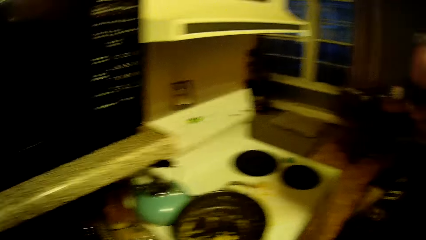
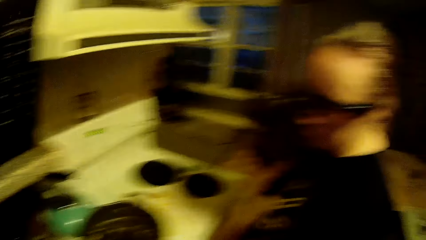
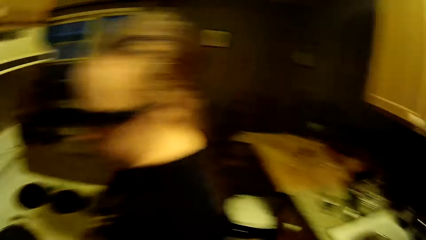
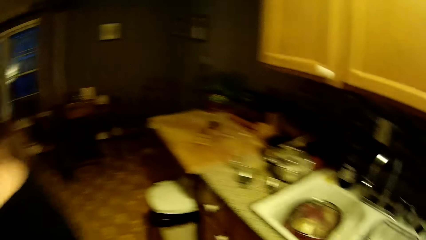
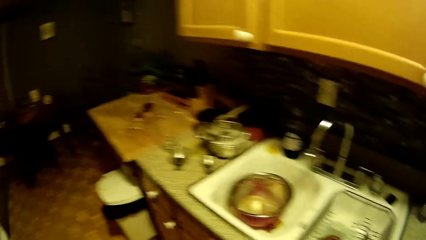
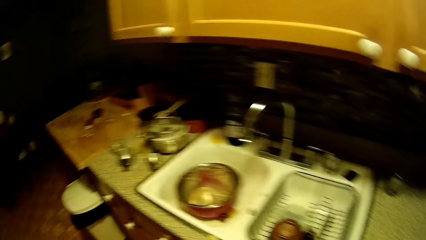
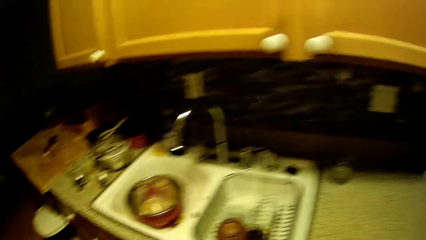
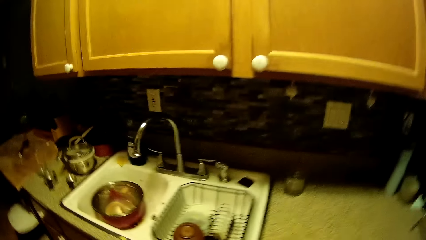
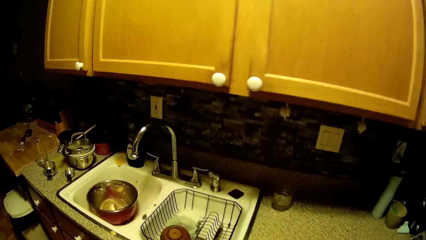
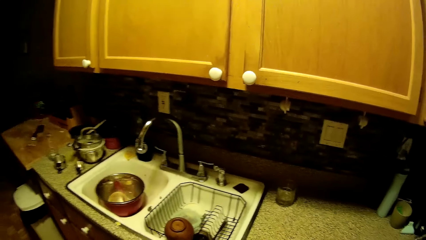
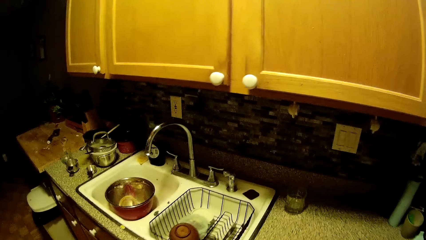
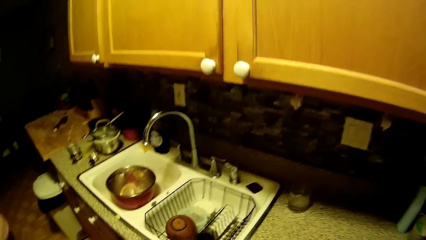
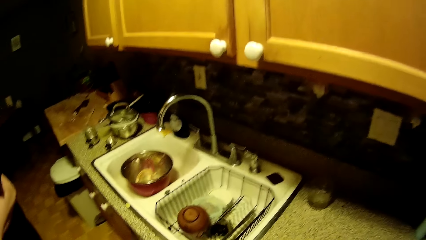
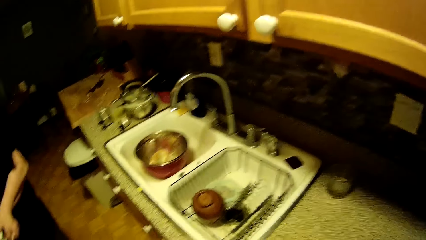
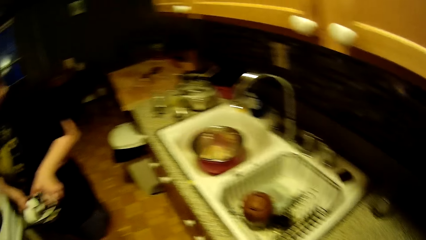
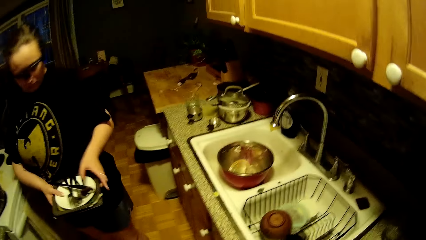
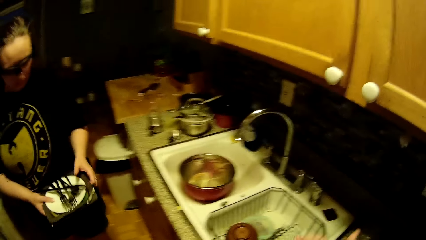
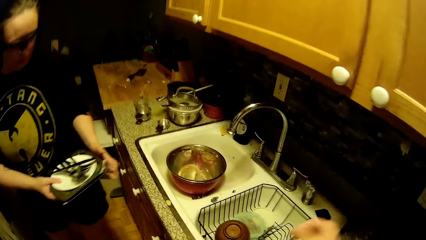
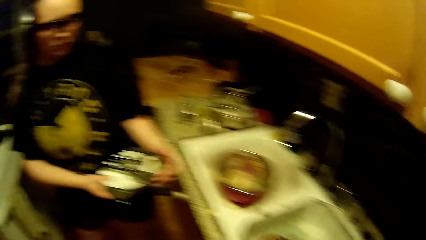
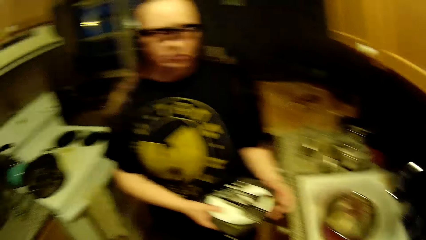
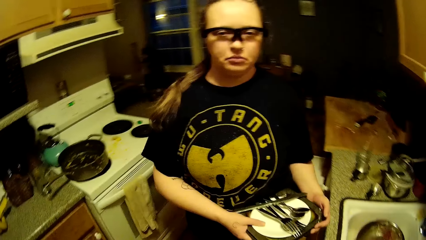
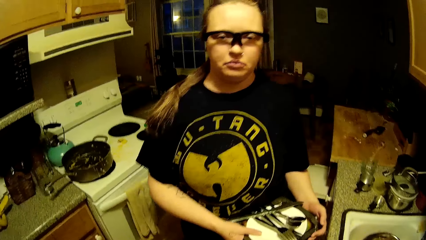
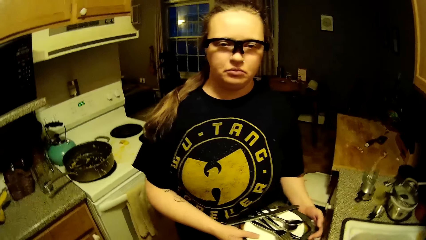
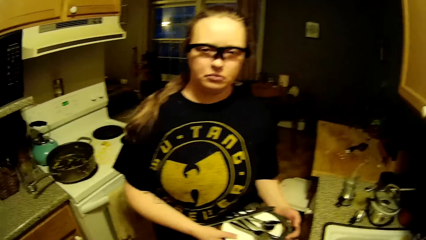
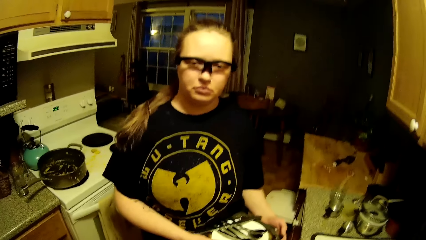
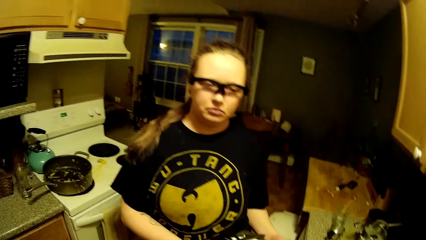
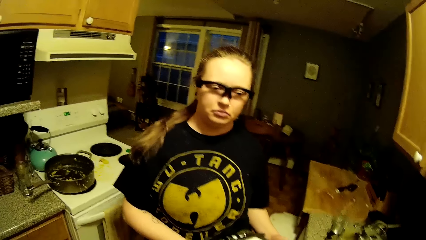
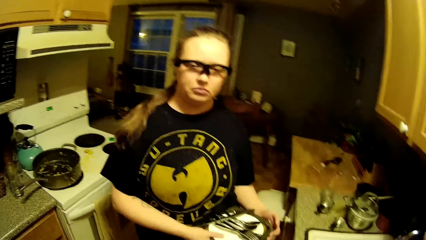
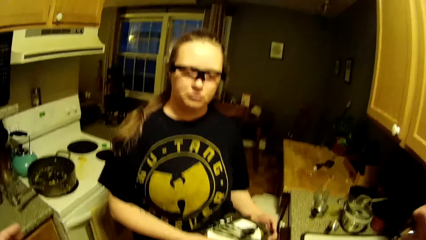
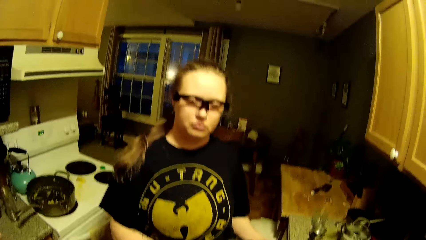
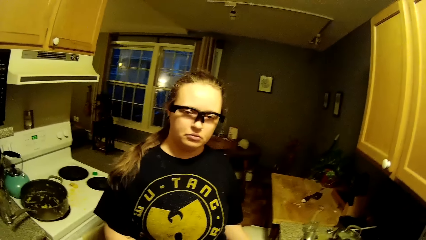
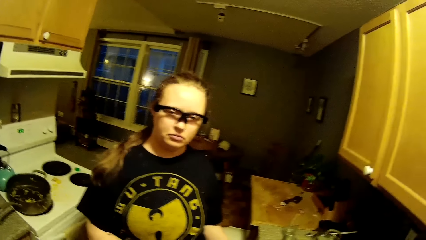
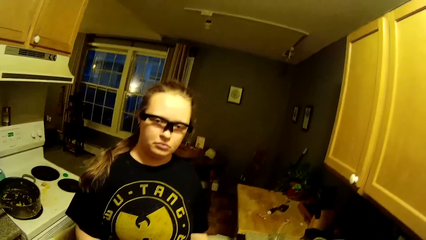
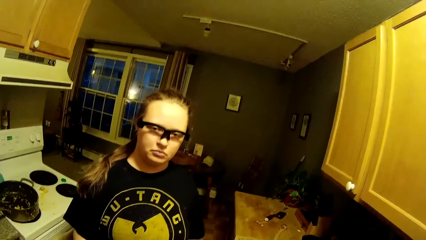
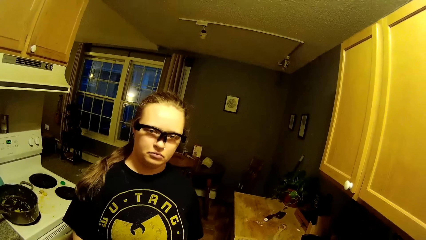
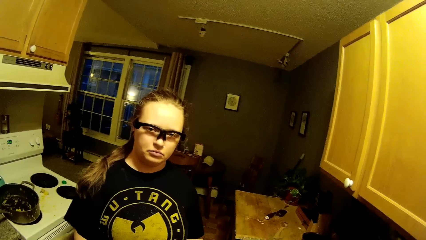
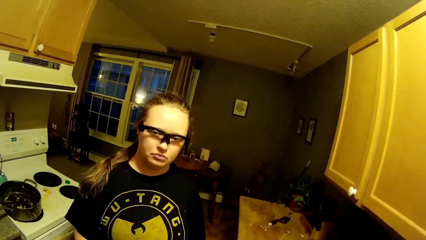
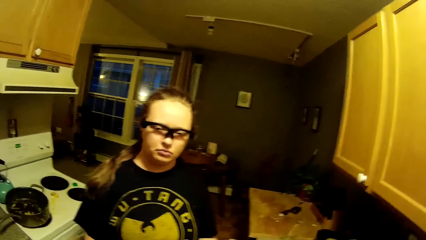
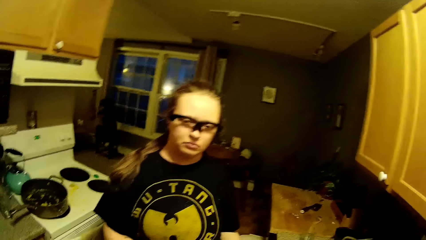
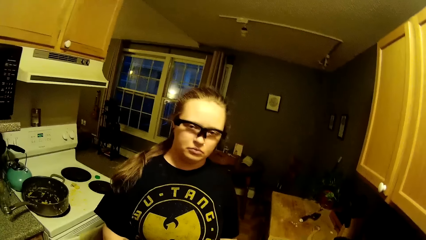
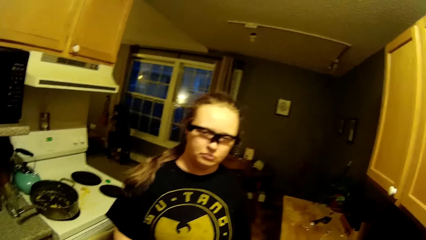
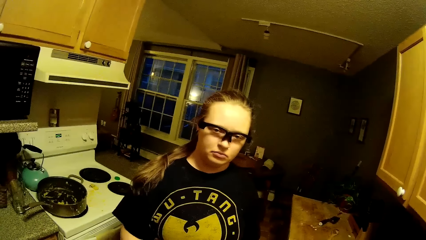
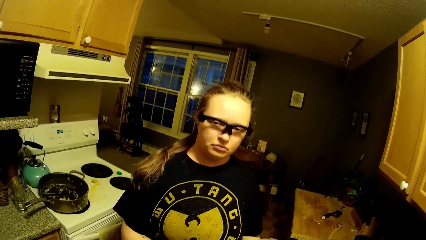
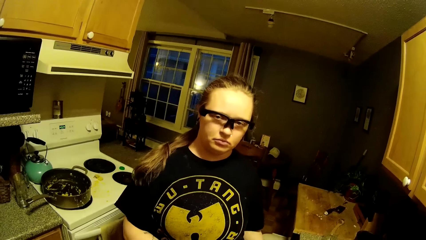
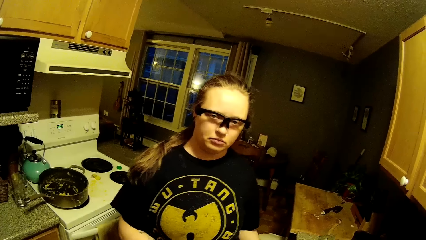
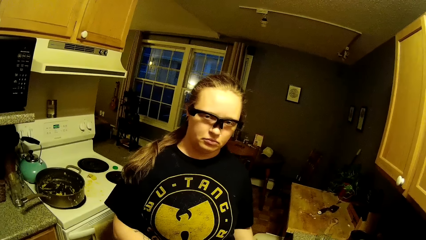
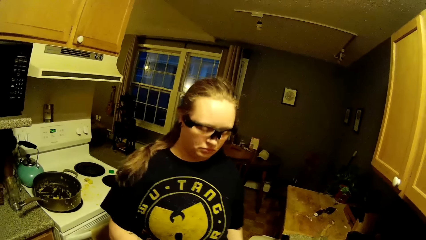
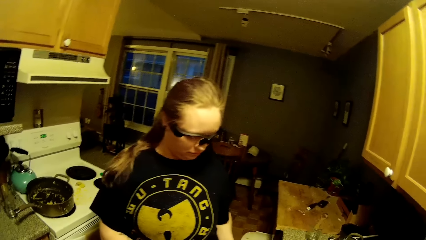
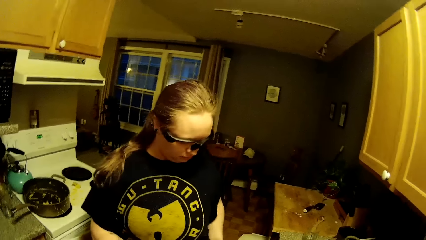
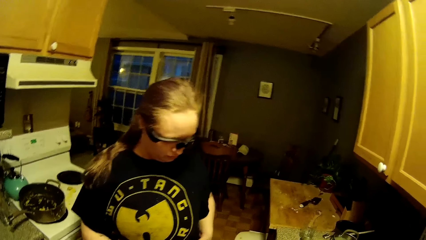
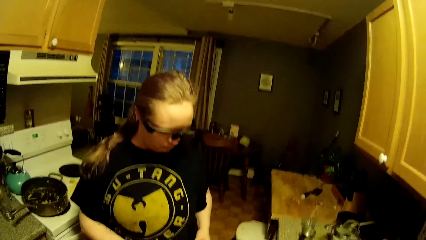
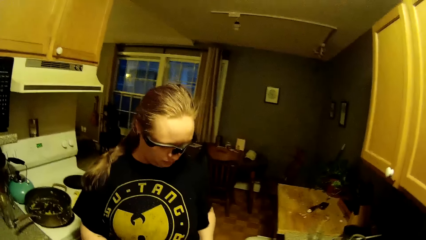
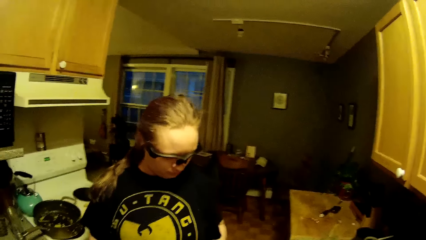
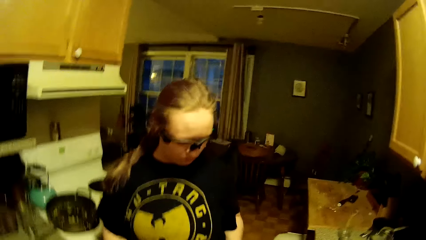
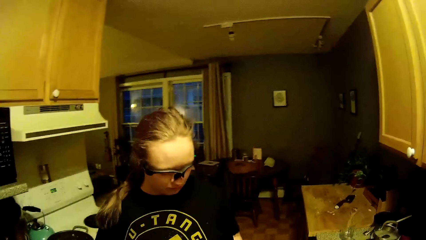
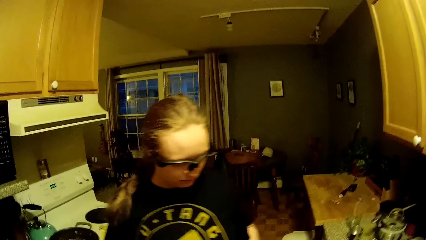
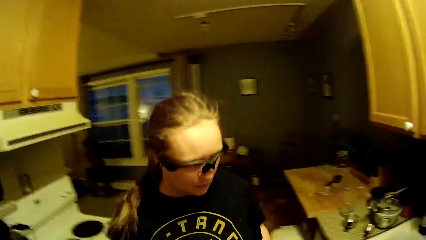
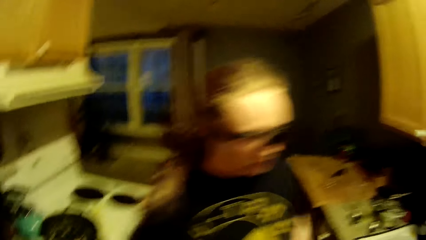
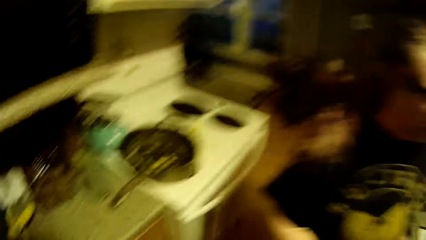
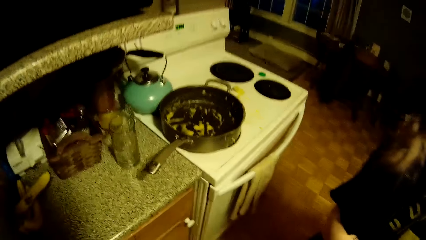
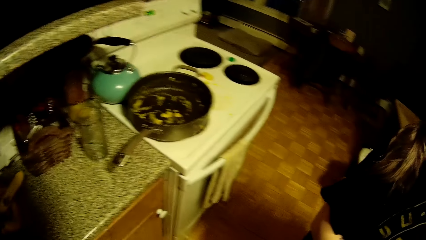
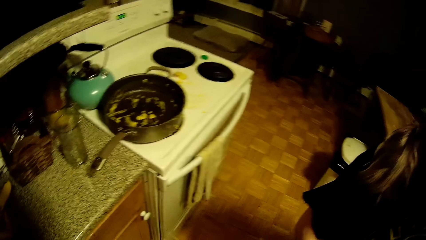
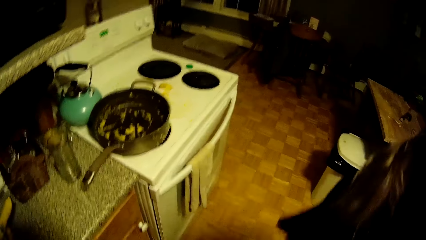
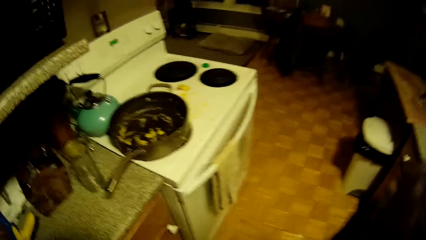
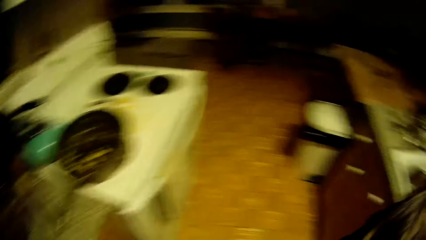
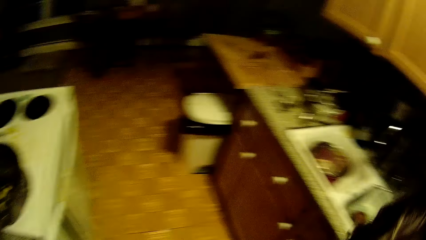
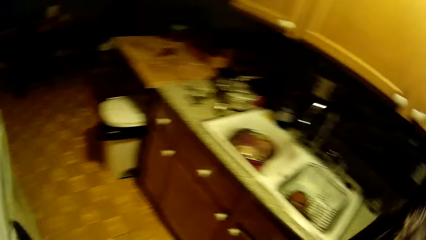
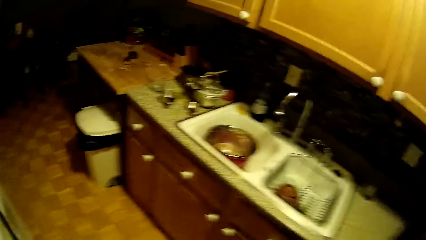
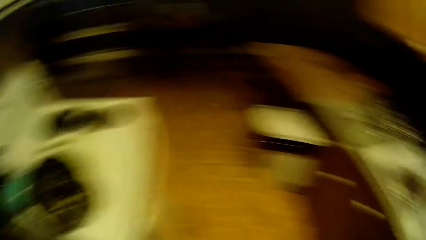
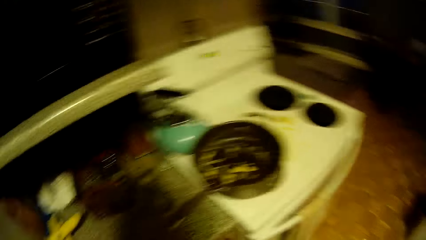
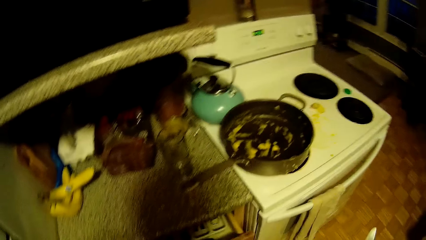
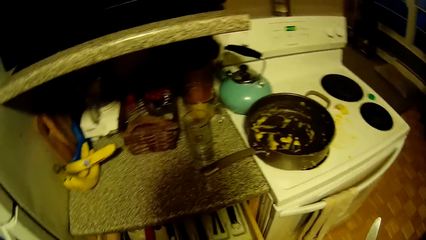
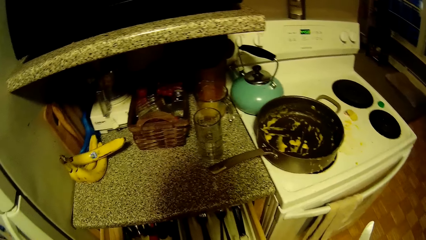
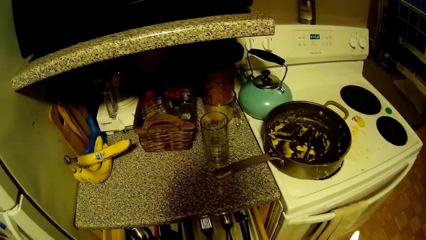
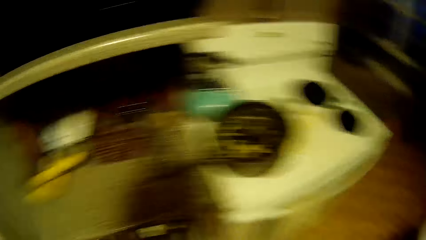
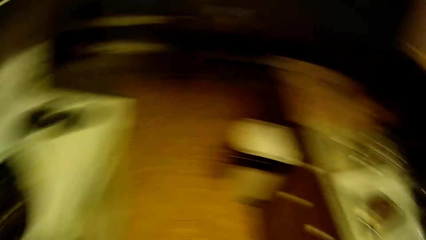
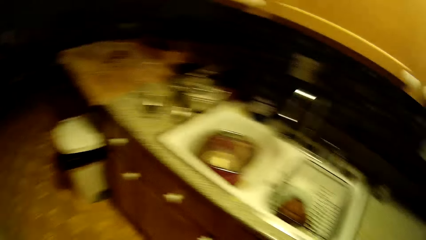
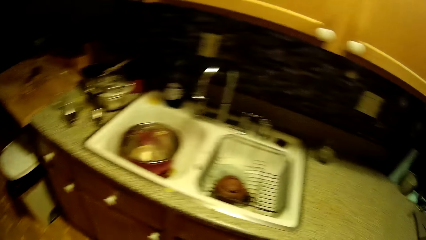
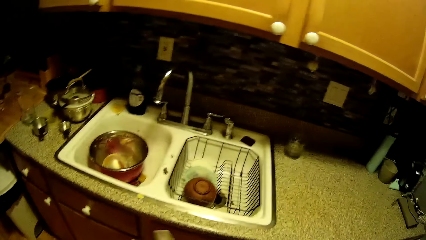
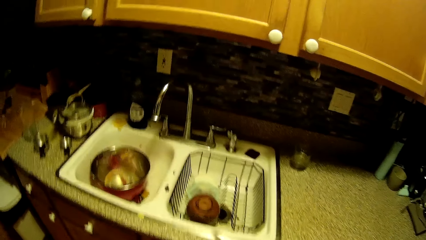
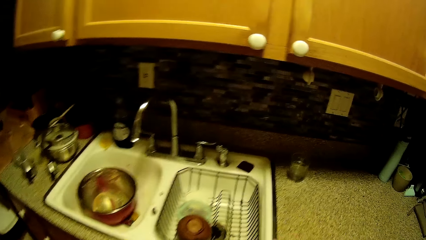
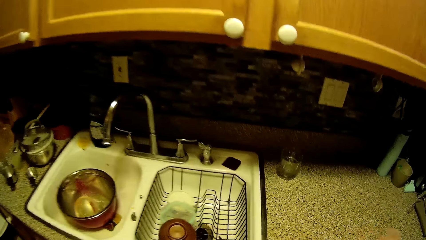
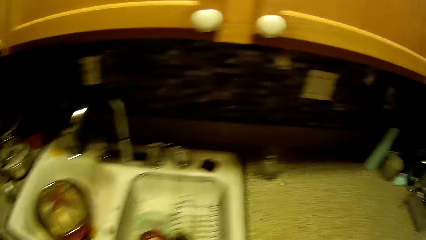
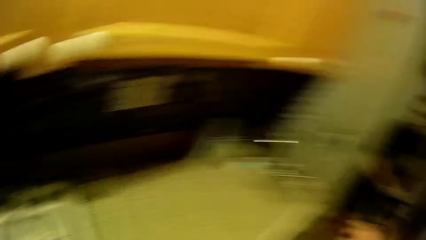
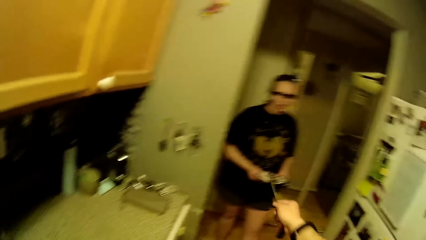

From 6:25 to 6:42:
The camera wearer looks around. The woman holds plates and cutleries in both hands. The woman walks. The camera wearer opens the kitchen drawer with his right hand. He holds a table knife in his right hand.
